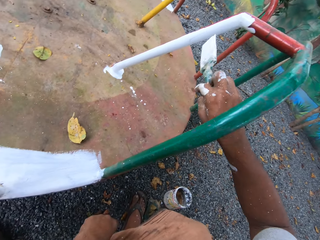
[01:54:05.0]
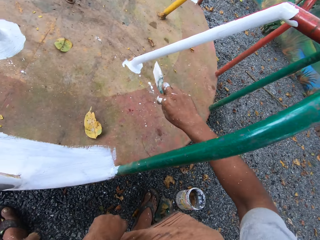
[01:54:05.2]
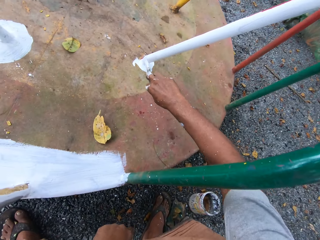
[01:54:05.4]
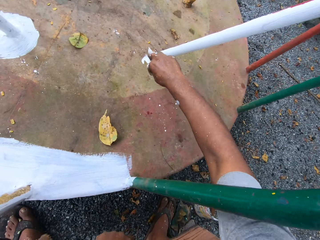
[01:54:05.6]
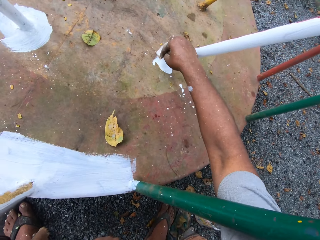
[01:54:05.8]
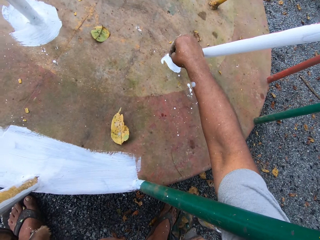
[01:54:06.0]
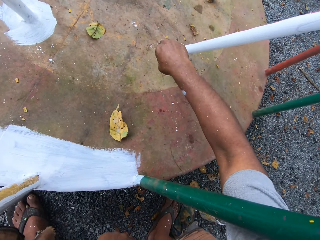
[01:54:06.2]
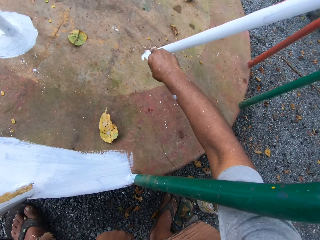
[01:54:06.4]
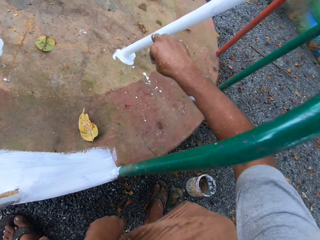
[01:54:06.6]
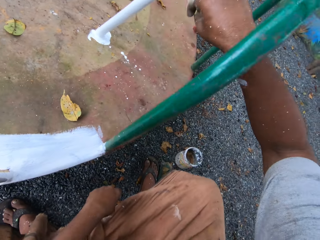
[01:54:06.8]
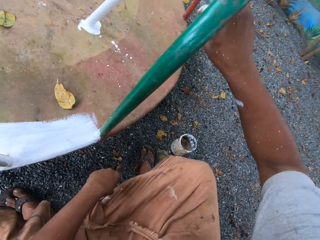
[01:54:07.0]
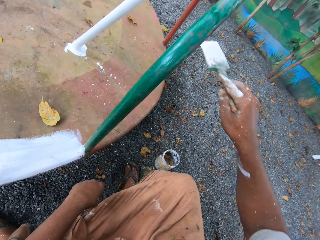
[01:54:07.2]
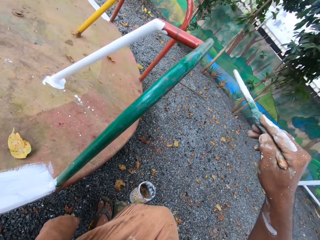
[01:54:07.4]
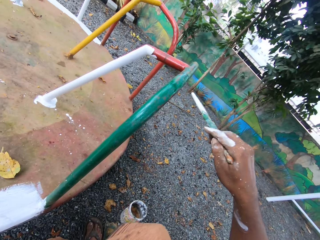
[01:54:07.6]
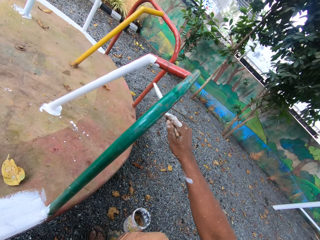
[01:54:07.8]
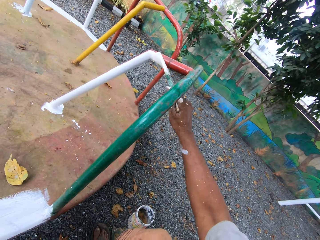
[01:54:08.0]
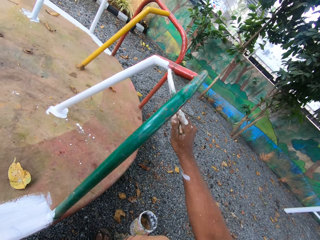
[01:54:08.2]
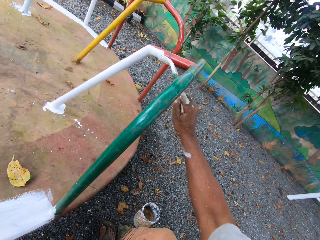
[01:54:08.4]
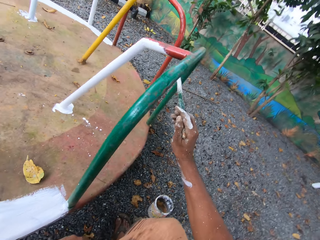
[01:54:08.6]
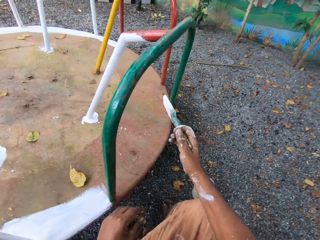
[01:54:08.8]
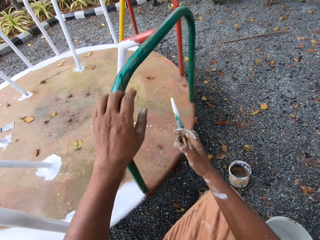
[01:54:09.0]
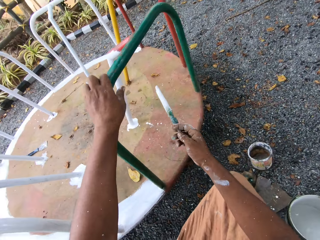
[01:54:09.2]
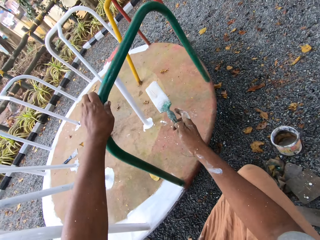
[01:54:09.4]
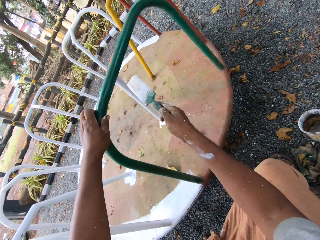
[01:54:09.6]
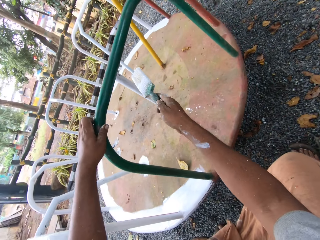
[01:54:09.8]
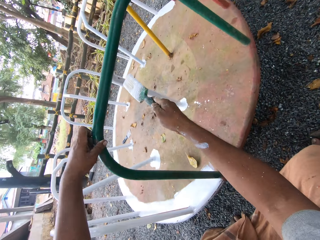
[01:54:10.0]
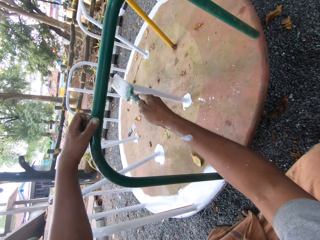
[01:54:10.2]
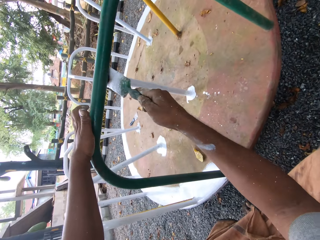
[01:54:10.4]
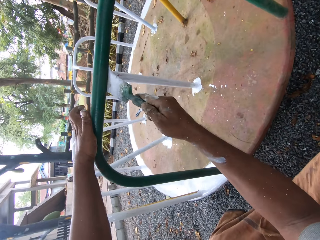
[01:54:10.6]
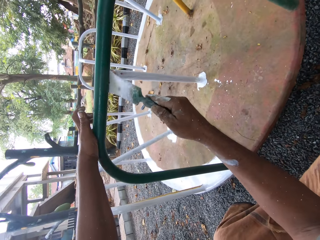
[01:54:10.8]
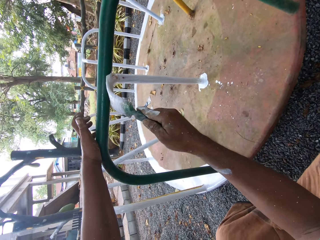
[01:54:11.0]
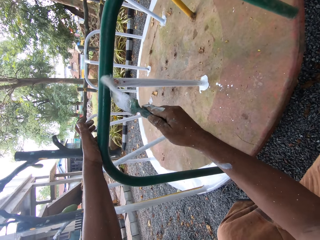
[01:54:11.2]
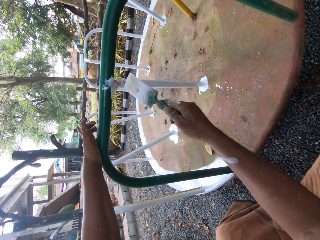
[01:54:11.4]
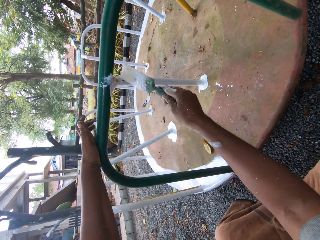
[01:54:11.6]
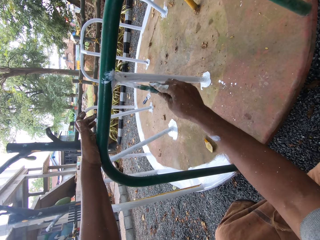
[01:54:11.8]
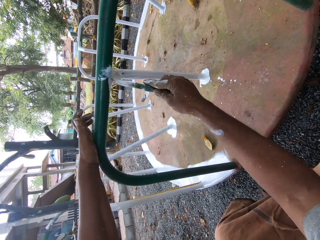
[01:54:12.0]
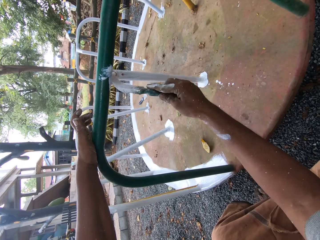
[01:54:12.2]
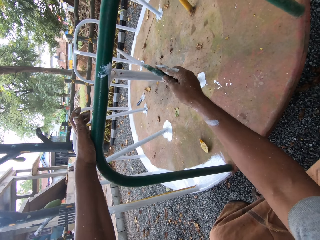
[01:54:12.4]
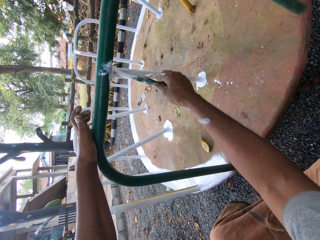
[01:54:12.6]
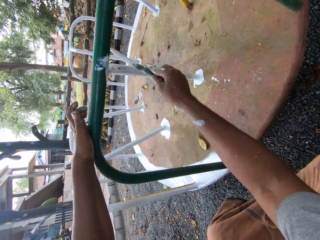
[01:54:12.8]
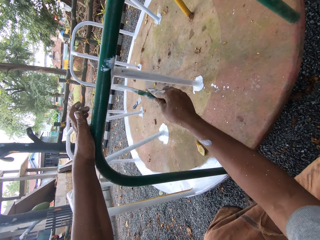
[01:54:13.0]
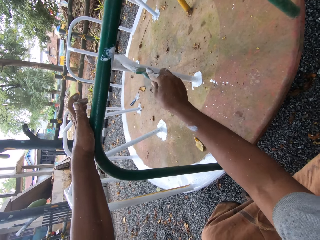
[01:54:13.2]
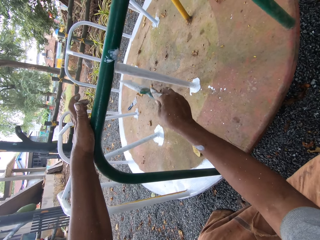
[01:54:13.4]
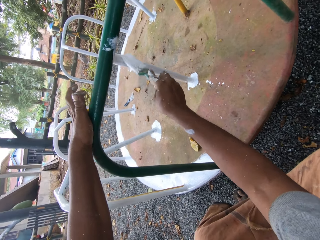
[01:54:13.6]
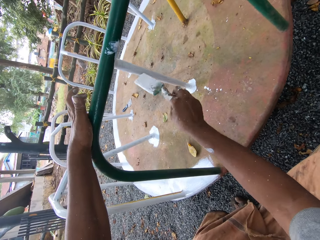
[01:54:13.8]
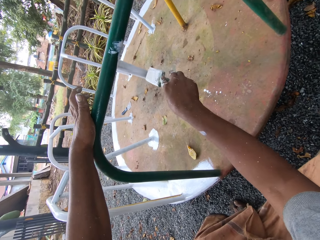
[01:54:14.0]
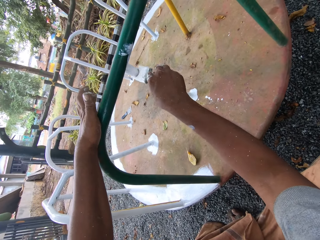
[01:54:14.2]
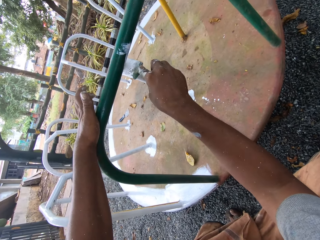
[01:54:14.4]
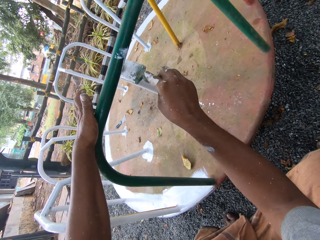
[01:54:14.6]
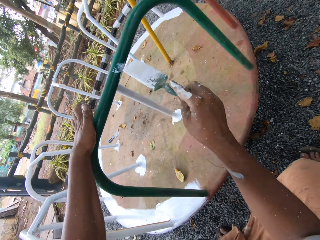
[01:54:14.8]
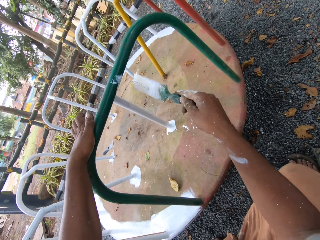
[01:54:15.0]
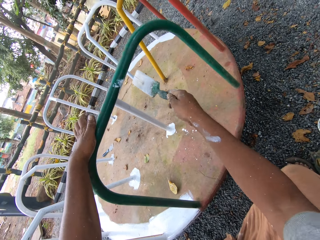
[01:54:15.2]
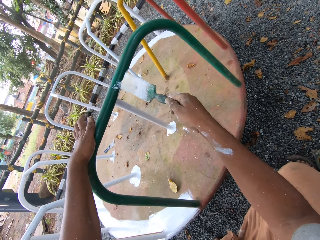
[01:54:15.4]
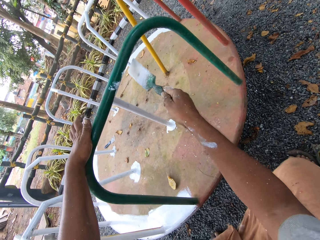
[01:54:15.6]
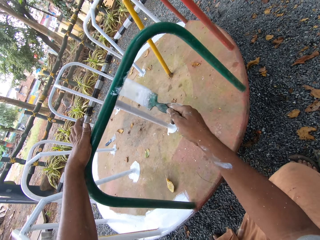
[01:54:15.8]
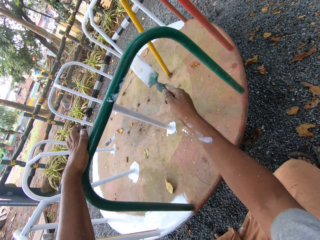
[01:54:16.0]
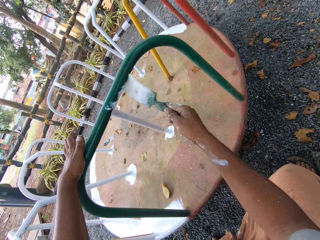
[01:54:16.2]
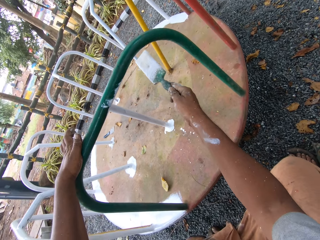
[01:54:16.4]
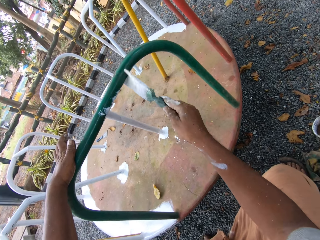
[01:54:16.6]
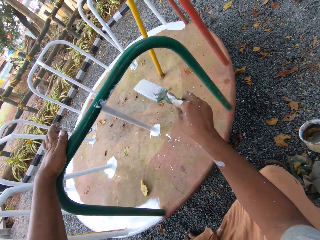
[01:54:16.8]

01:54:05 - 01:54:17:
The camera wearer holds the round swing.

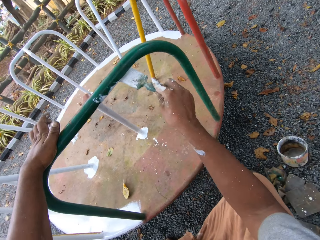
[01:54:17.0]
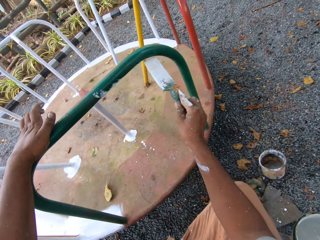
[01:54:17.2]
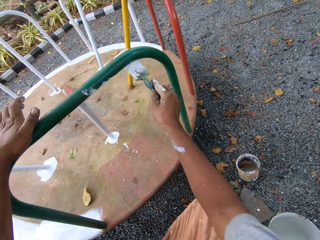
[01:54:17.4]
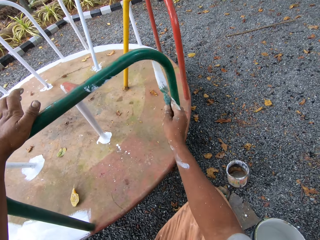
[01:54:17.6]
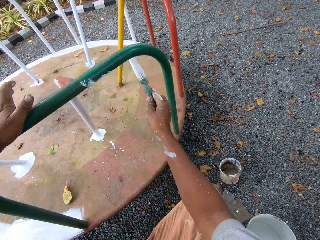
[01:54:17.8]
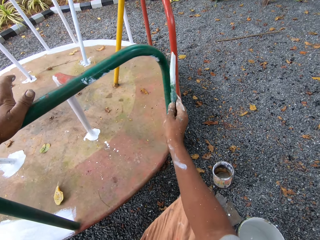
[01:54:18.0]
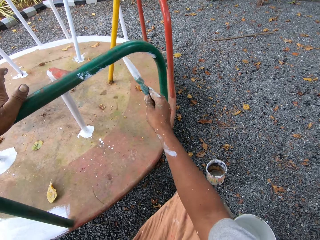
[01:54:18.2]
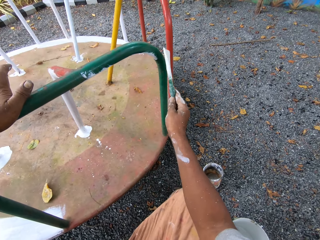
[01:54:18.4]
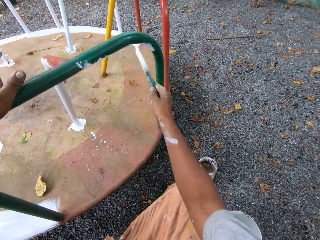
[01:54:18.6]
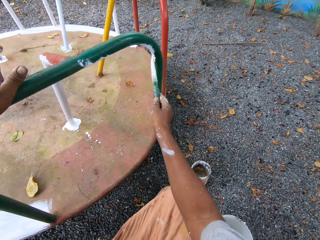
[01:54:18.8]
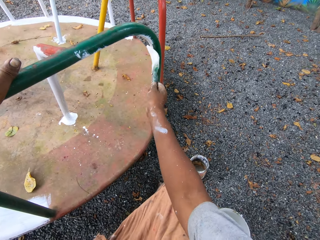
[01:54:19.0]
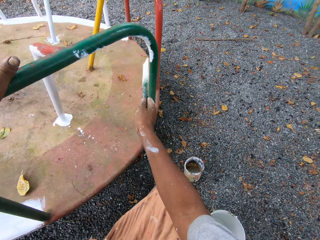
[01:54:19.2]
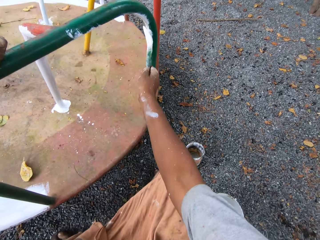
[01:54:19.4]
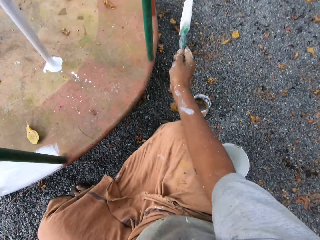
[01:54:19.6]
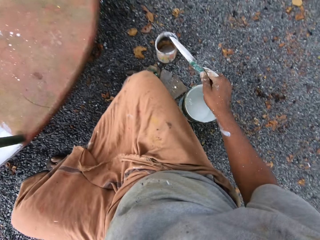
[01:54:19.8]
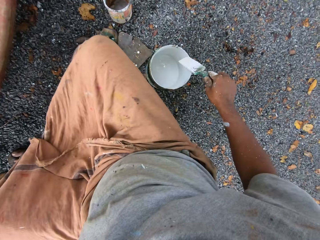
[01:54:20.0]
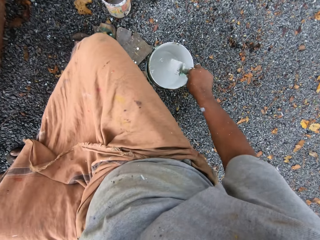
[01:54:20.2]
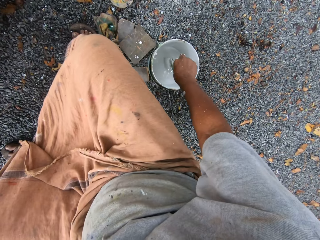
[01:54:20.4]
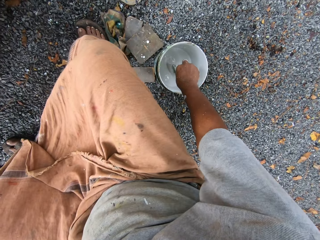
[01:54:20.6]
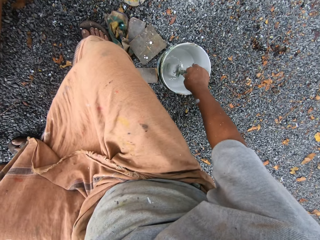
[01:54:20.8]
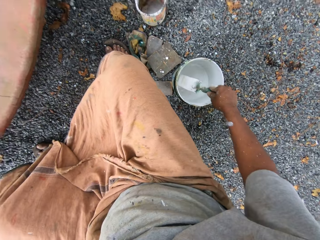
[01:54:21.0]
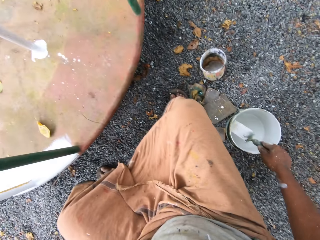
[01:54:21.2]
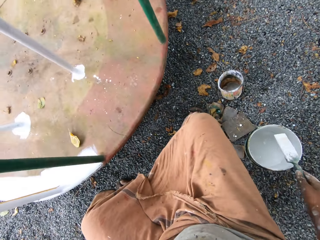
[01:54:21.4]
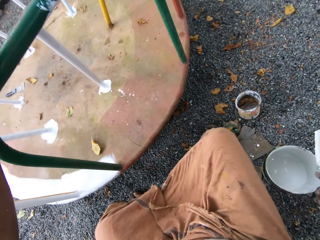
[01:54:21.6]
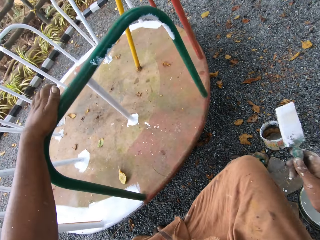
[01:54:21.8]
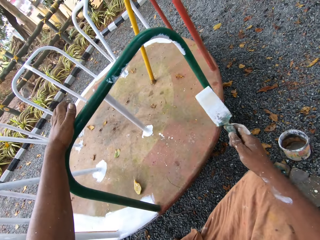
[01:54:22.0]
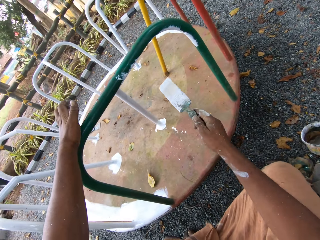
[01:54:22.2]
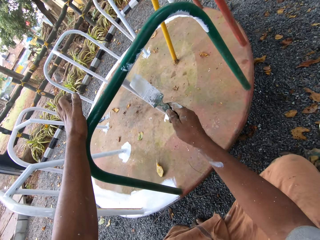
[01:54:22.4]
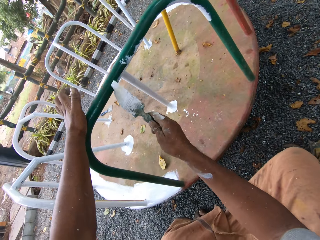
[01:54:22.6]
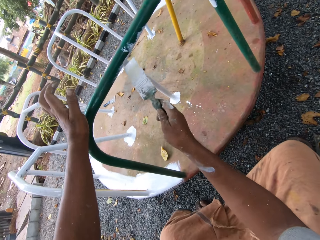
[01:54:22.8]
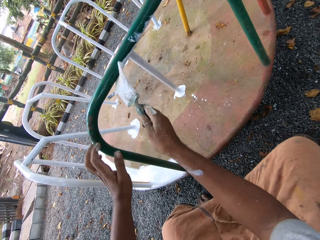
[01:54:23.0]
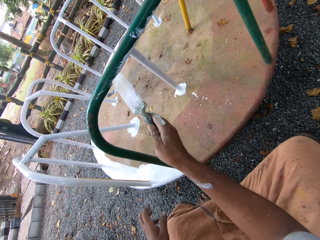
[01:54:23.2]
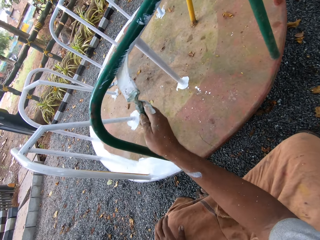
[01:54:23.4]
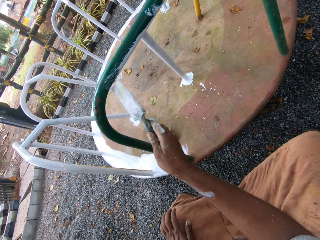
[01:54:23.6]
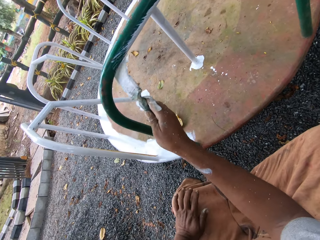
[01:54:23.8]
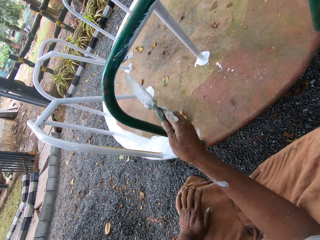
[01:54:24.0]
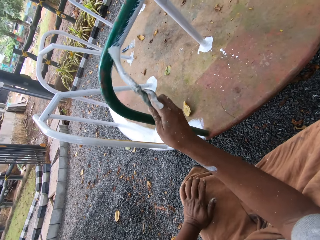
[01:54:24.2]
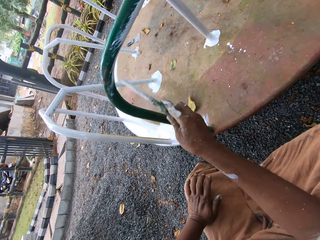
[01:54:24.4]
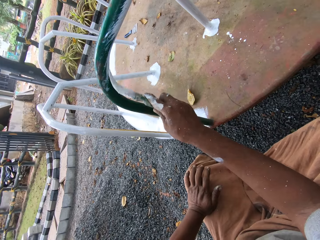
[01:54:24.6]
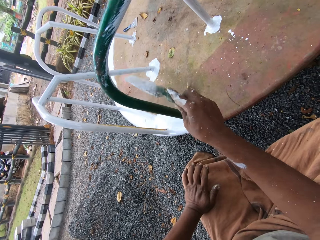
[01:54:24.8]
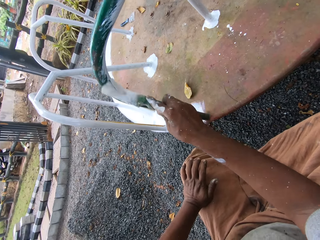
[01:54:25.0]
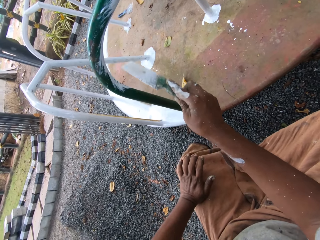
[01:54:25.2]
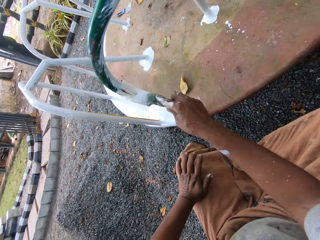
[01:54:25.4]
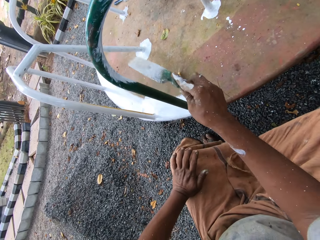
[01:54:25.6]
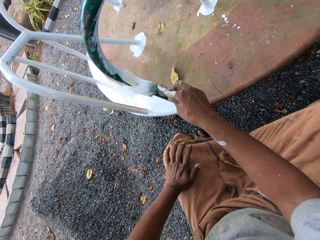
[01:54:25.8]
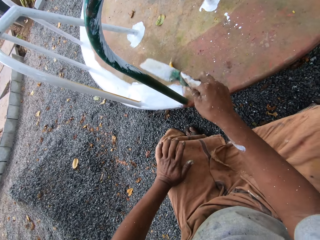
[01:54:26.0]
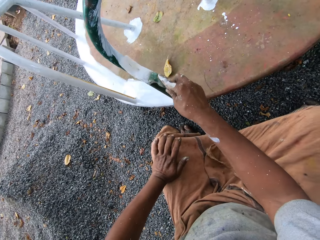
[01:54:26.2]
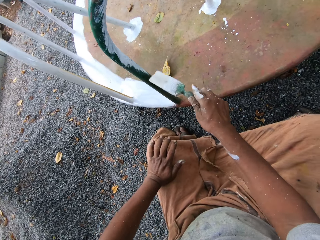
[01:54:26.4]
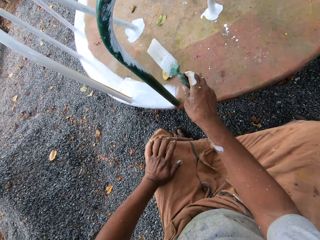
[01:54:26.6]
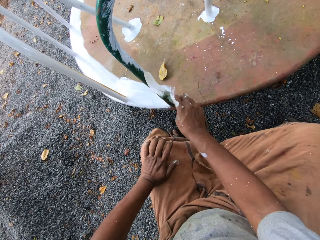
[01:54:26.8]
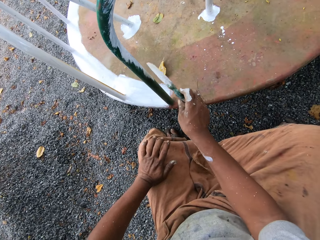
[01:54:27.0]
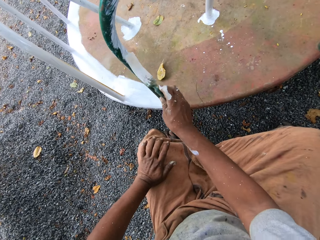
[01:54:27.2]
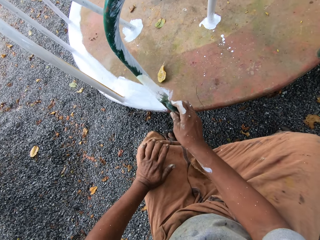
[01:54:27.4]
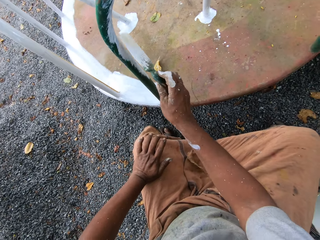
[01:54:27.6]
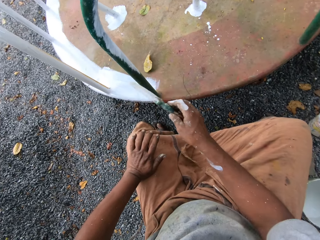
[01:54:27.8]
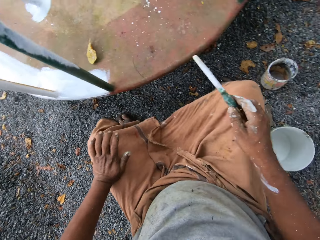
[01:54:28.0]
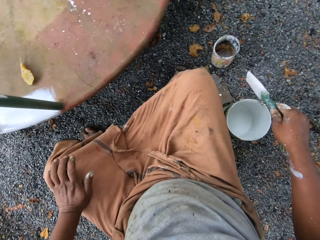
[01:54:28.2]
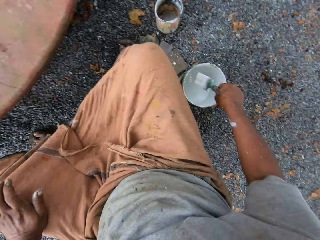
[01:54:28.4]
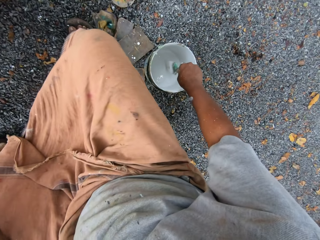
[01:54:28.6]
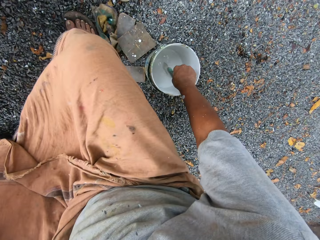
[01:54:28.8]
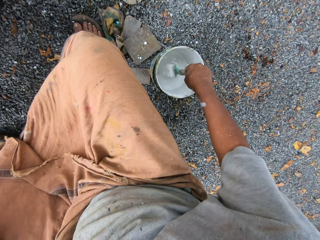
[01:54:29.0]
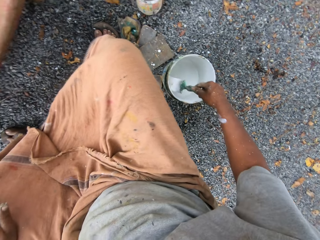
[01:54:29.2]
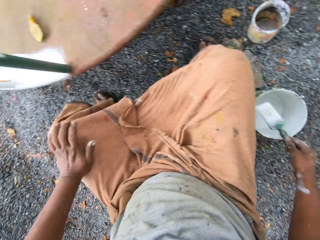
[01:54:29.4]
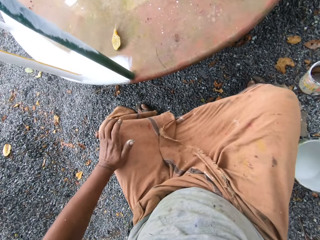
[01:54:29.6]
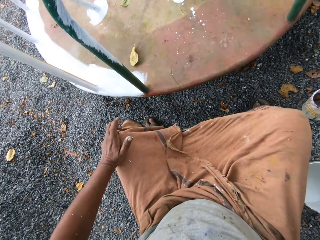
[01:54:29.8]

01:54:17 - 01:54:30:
The camera wearer dips the paintbrush into the paint can on the ground. He paints the roundabout with the paintbrush. He removes his hand from the metal and touches his knee. He dips the paintbrush into the paint can on the ground.
